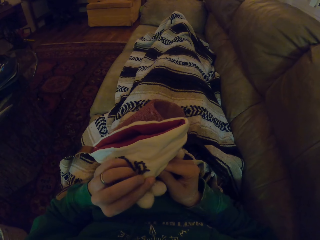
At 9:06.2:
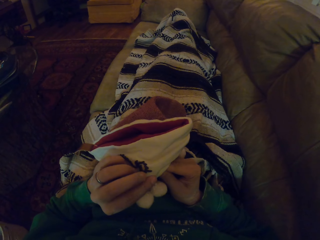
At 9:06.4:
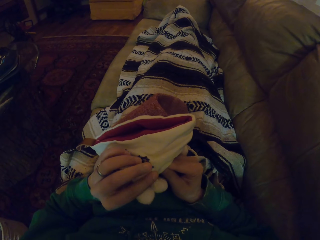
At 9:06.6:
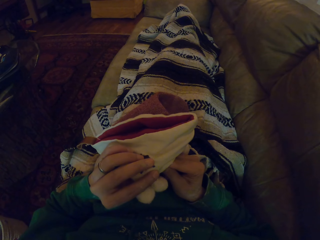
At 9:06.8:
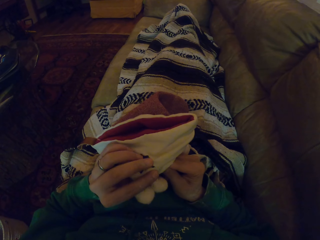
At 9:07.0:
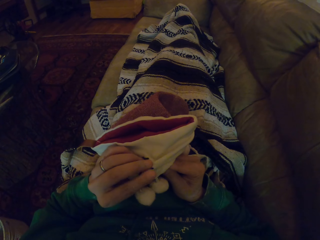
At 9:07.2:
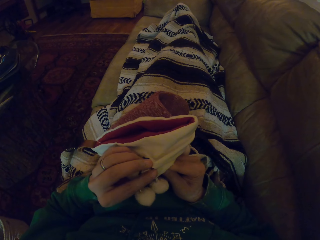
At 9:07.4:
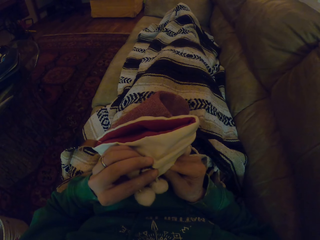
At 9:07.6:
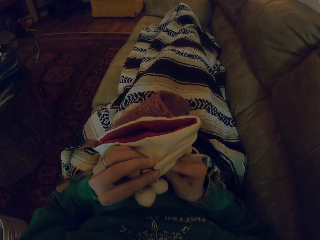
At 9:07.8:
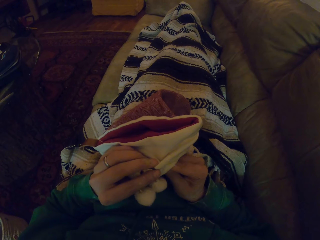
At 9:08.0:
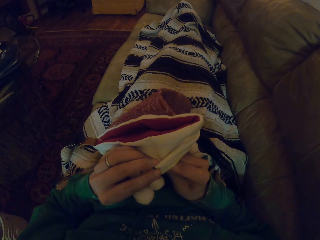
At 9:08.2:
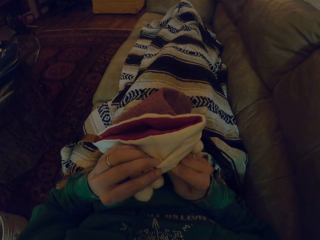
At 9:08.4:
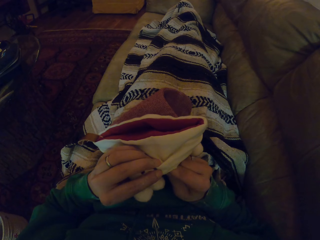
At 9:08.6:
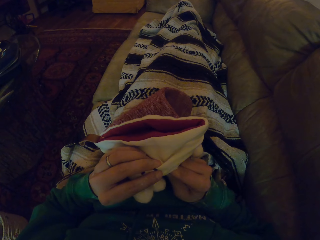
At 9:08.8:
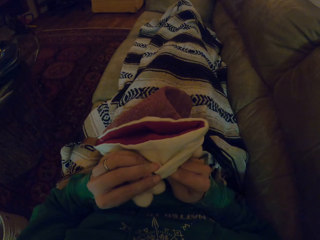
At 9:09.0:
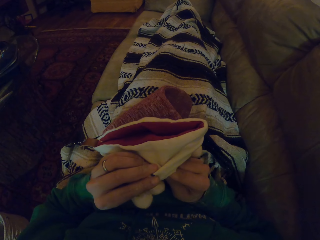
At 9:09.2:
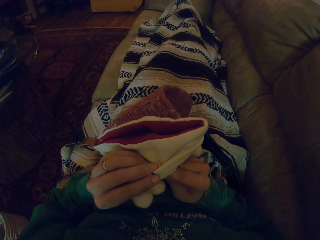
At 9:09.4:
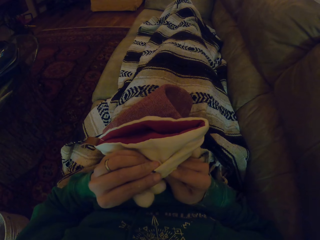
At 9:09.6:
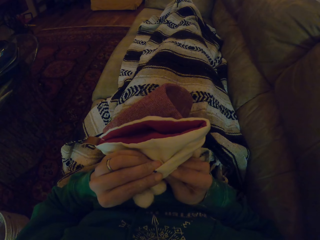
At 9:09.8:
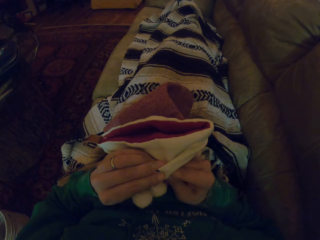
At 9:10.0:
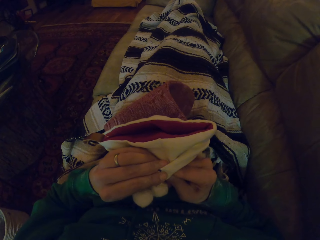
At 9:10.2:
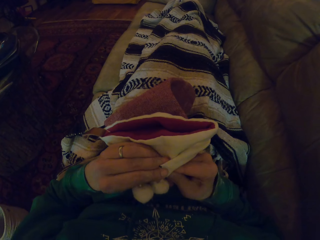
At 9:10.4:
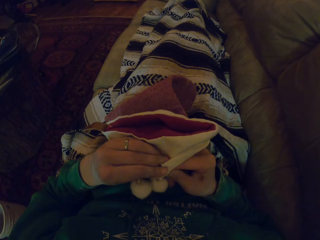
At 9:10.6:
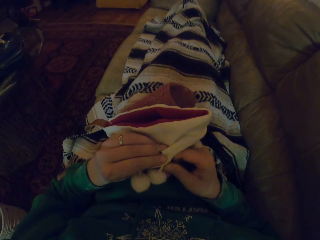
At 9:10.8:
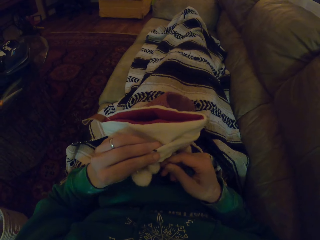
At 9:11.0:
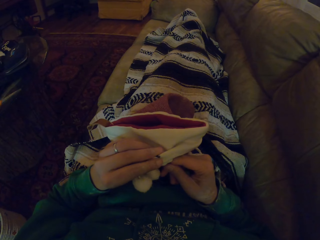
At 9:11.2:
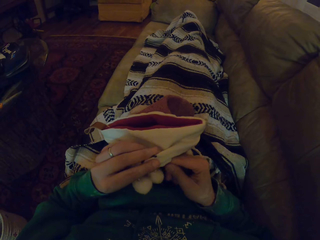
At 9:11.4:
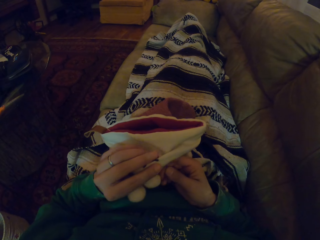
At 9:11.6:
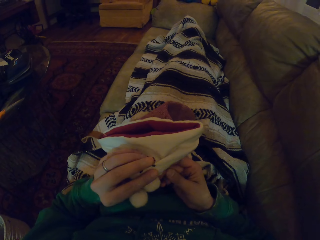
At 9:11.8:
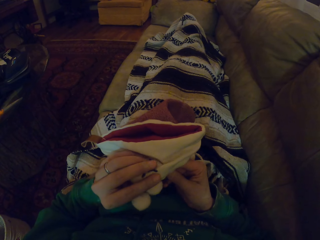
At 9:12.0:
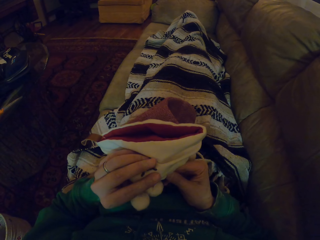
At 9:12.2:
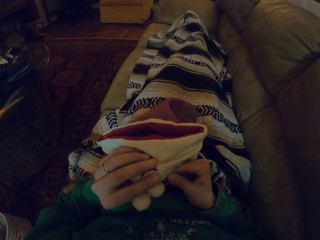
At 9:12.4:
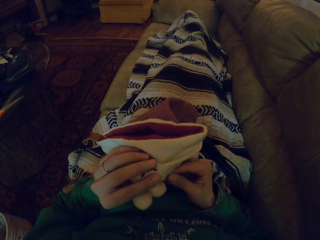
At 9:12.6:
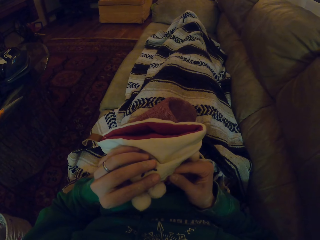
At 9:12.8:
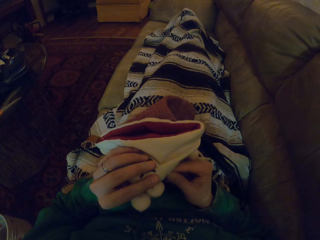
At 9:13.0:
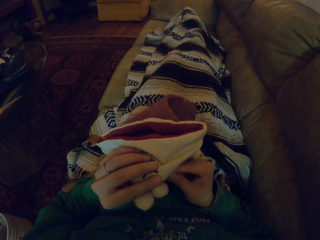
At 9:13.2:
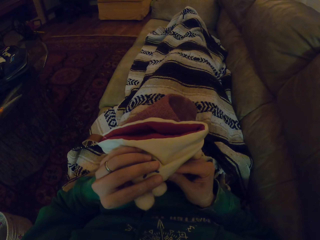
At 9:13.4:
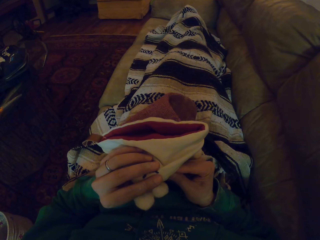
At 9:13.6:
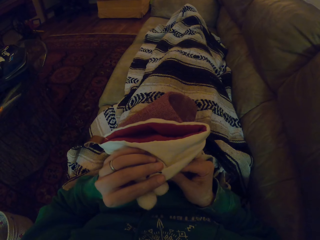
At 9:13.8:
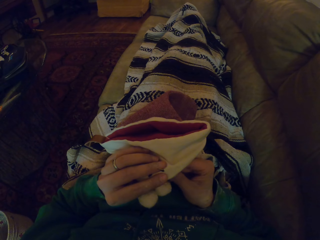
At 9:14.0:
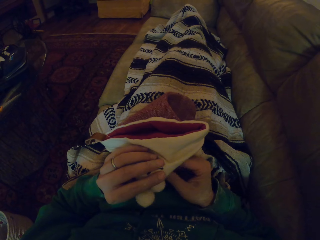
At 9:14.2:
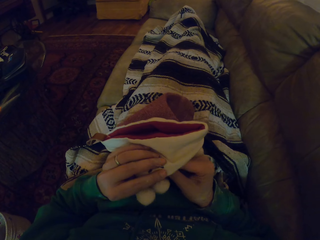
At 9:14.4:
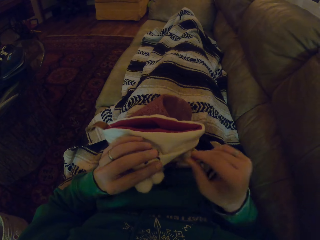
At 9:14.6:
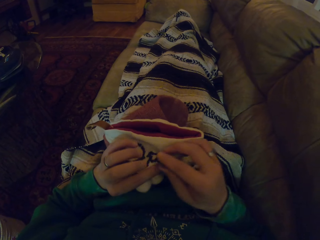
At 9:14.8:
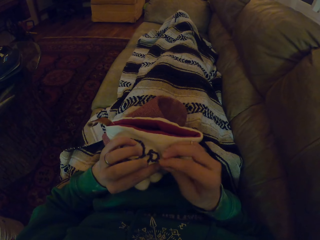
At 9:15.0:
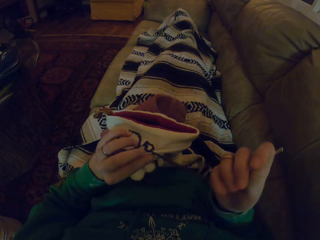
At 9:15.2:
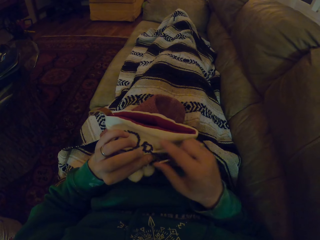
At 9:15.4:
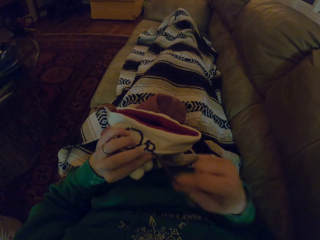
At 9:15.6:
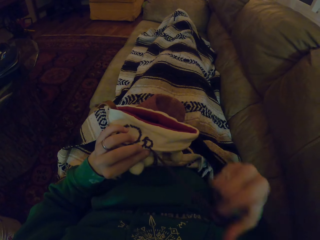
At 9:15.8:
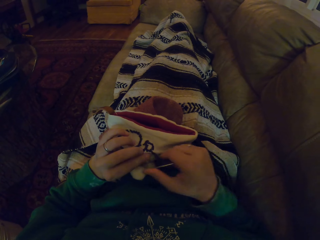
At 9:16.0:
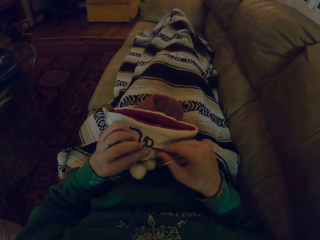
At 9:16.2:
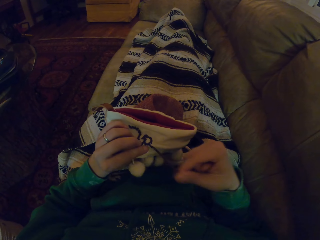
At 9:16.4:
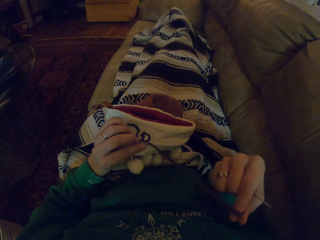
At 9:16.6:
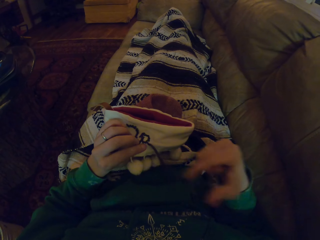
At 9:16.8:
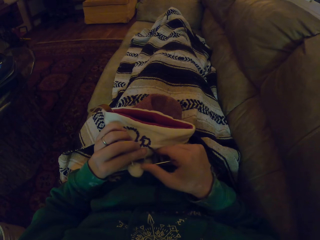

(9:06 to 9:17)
The camera wearer knits the garment. They pull the thread.

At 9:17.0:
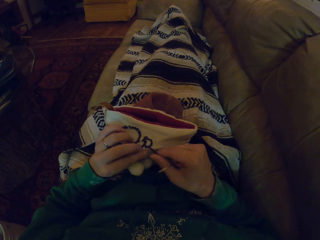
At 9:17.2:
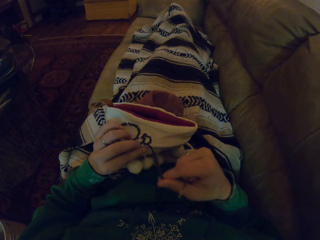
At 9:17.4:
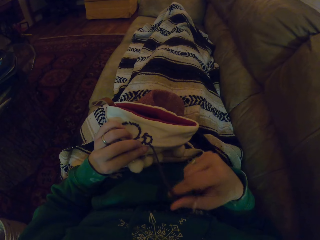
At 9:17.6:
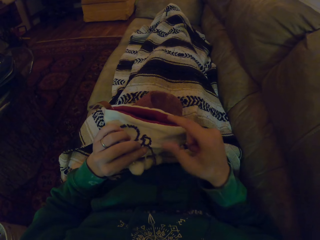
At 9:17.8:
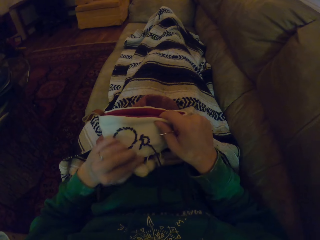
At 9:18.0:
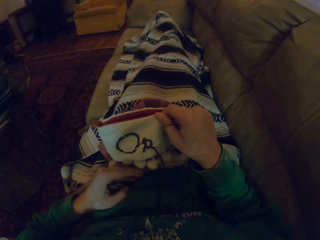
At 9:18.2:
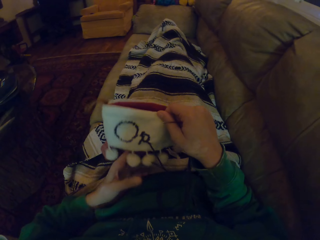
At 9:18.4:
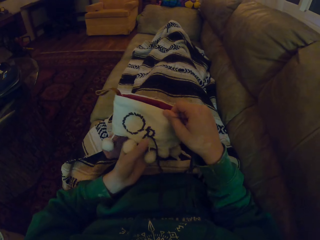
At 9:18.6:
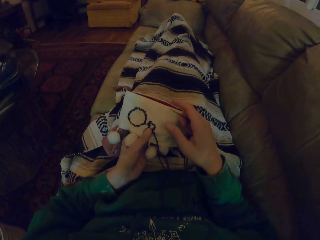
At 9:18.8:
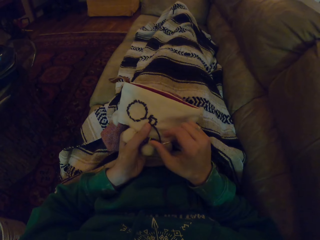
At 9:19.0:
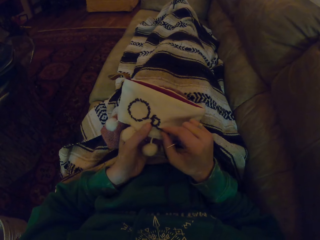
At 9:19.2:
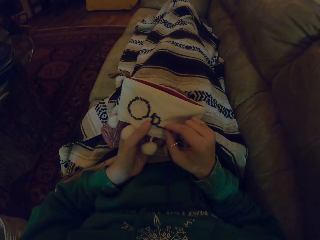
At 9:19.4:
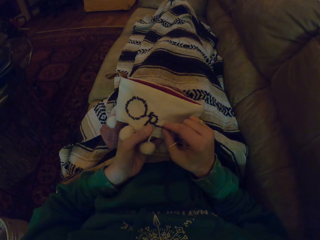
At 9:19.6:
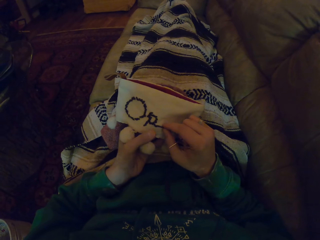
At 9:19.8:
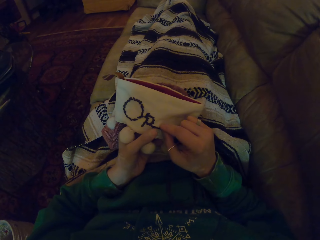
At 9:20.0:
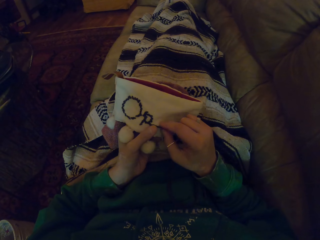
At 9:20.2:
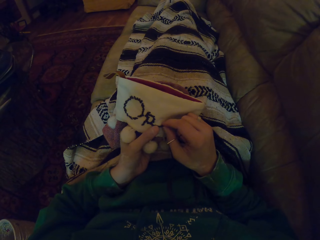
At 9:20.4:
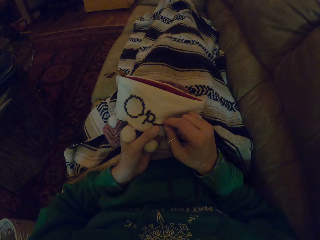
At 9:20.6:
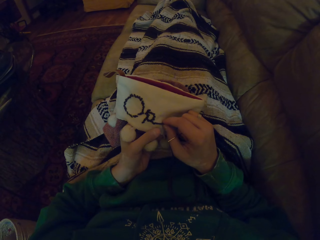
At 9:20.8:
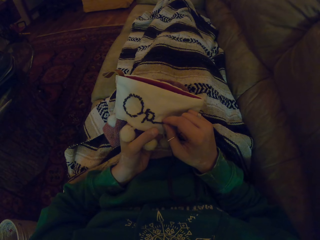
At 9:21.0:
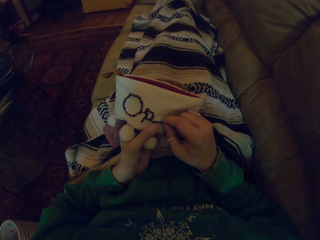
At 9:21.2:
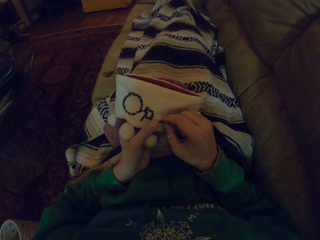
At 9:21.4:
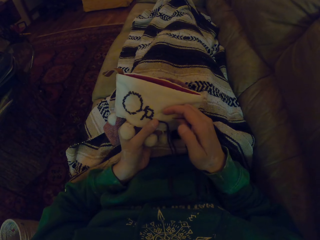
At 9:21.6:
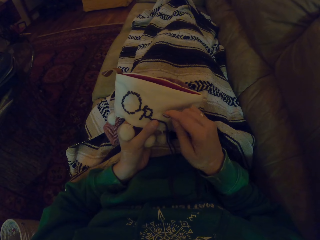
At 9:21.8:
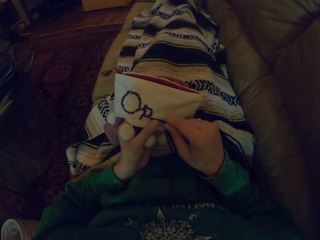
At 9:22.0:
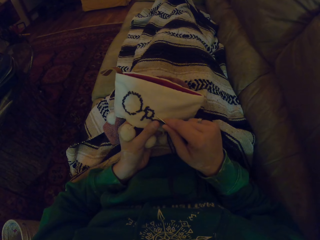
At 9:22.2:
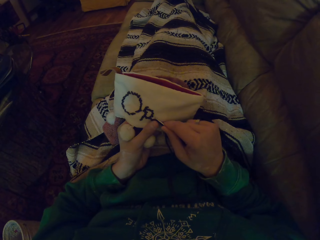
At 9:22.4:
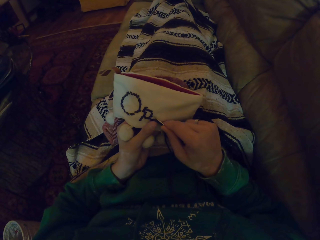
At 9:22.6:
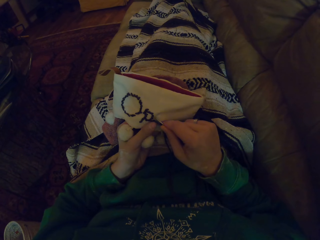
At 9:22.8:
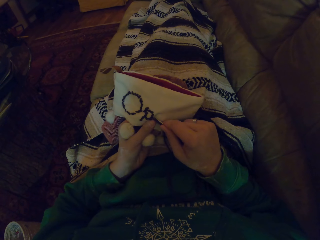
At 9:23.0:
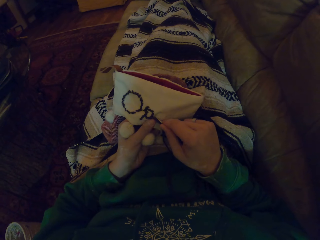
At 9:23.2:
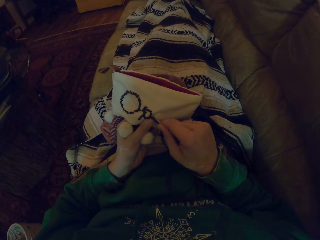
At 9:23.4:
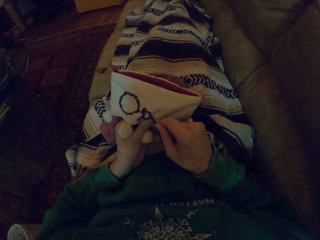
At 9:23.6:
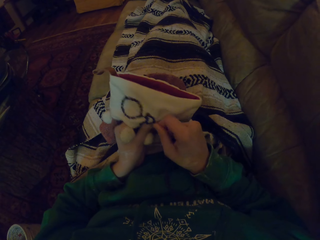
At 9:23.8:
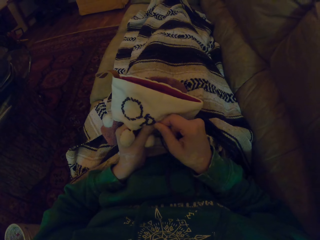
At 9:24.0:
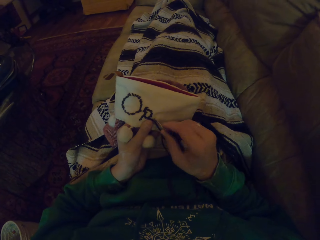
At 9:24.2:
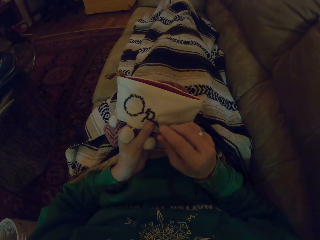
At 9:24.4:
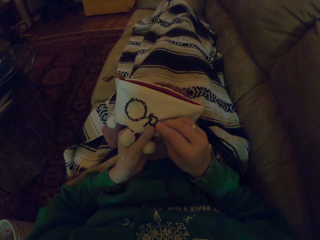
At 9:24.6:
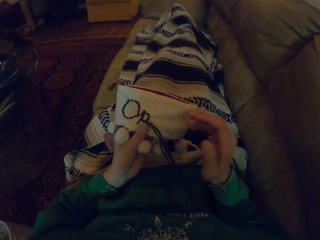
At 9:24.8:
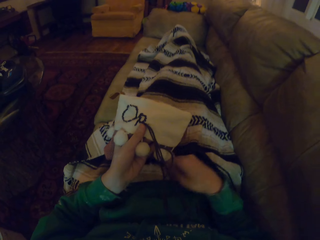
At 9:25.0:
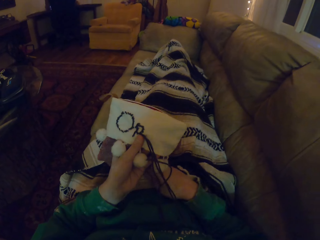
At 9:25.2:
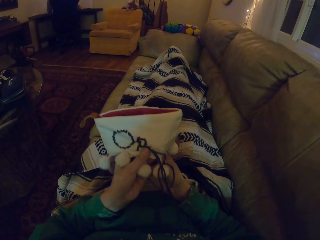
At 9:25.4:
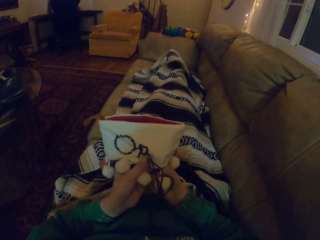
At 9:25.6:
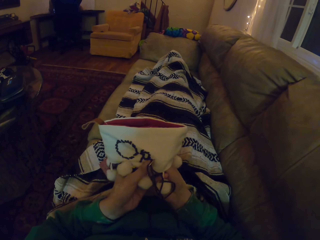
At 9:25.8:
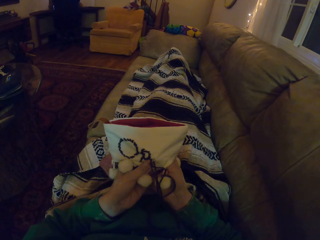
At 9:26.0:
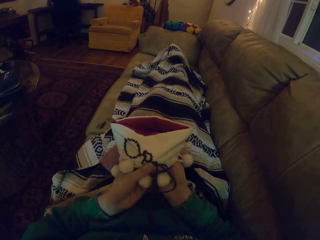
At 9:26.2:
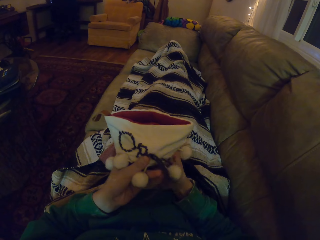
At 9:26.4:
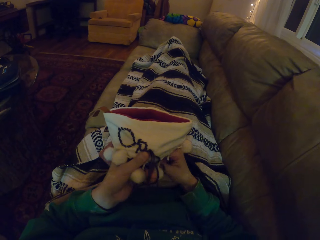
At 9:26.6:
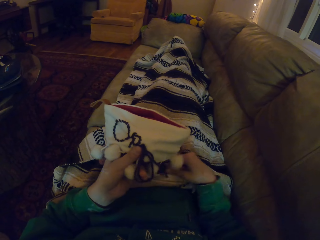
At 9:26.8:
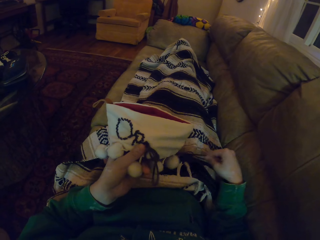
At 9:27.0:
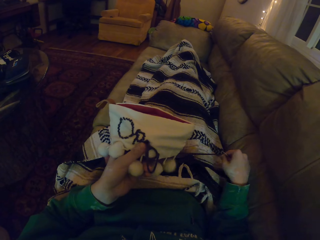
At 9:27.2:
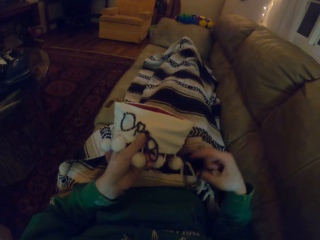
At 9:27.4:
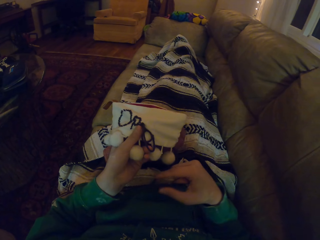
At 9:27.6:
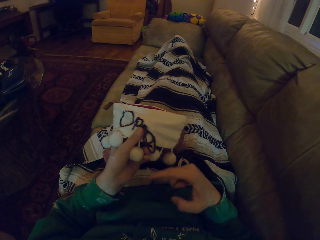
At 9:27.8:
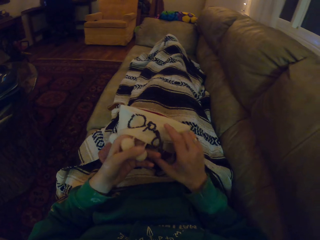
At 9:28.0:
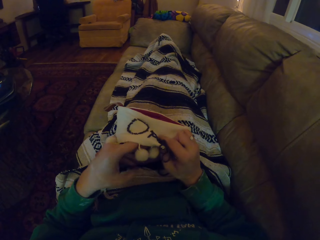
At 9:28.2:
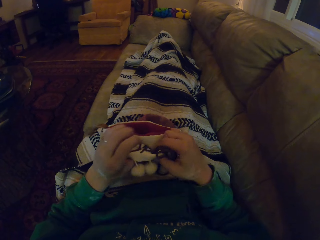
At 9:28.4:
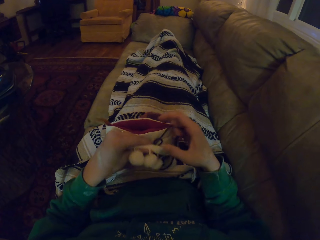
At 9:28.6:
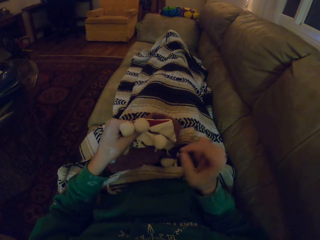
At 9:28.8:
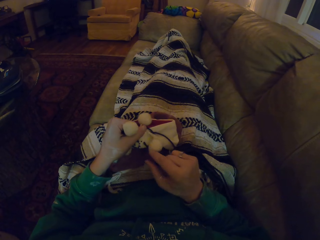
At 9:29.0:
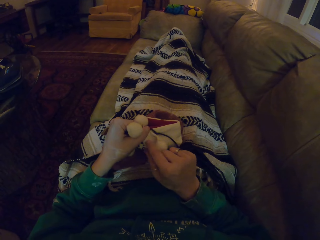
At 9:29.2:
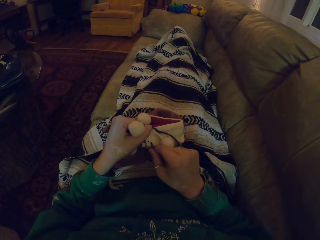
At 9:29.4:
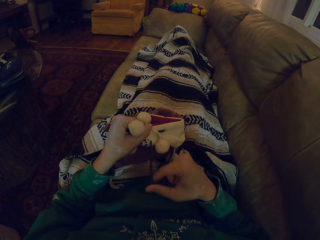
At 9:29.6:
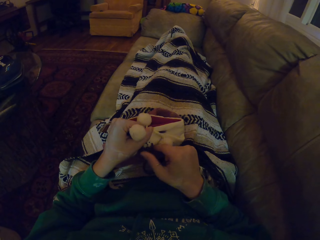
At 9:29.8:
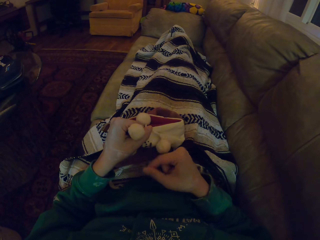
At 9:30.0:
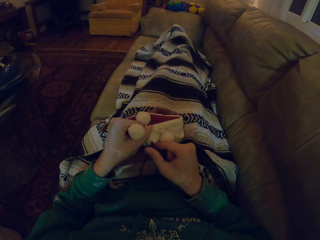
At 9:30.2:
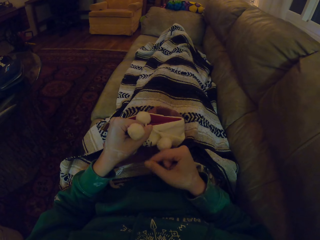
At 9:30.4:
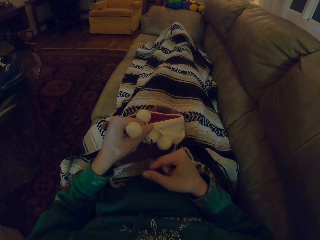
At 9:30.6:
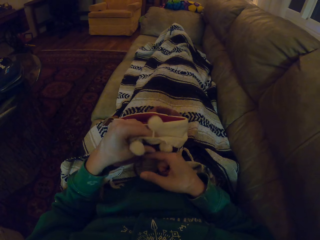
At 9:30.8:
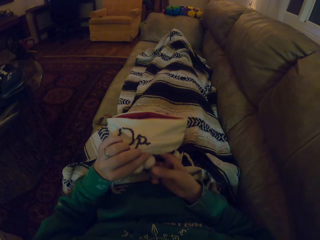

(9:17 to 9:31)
The camera wearer adjusts the garment. They align the thread. They knit the garment. They pull the thread. They adjust the garment. They pull the thread. They adjust the garment.
